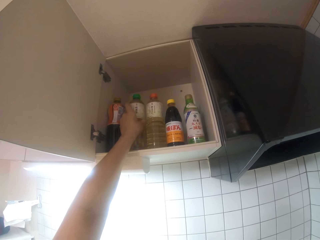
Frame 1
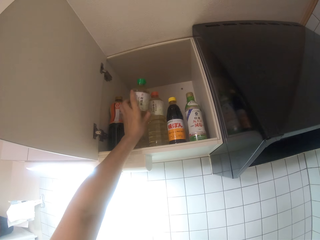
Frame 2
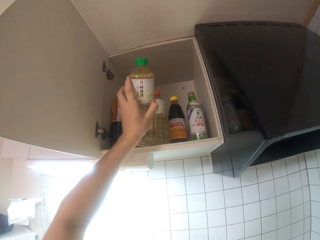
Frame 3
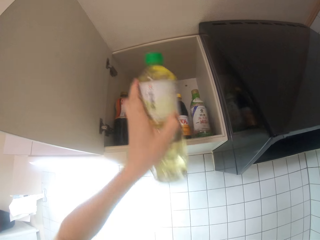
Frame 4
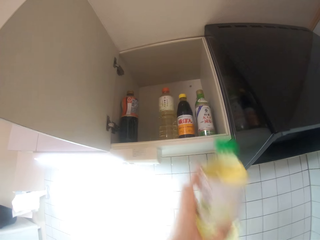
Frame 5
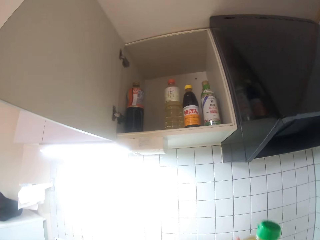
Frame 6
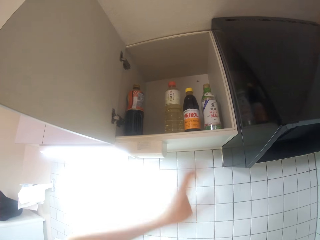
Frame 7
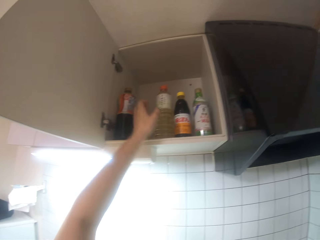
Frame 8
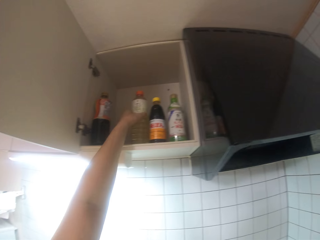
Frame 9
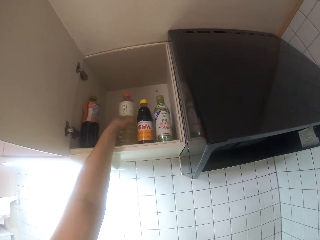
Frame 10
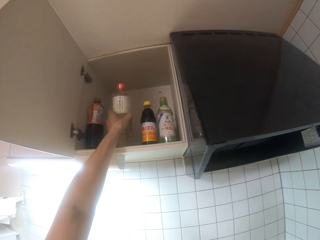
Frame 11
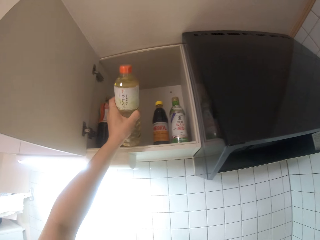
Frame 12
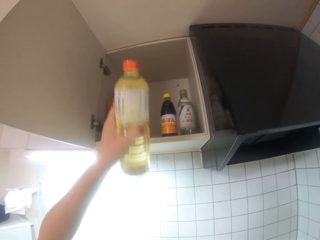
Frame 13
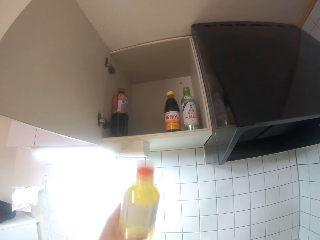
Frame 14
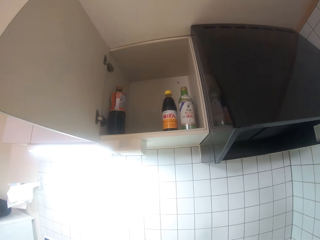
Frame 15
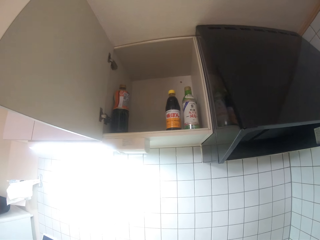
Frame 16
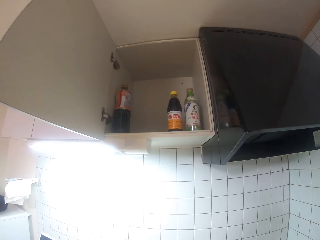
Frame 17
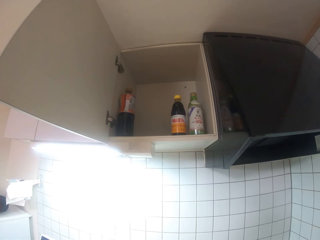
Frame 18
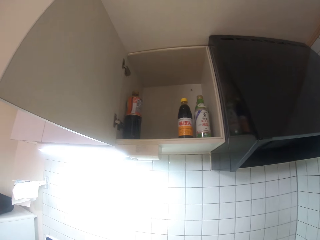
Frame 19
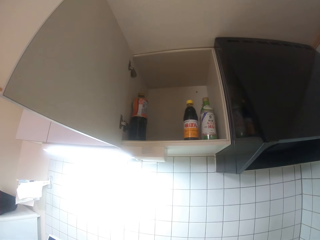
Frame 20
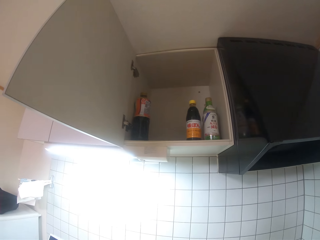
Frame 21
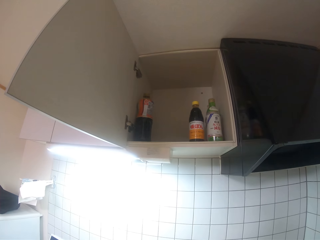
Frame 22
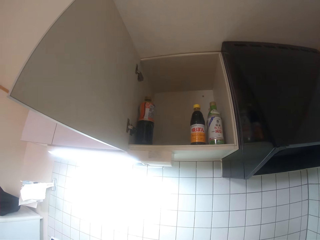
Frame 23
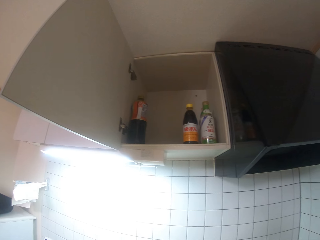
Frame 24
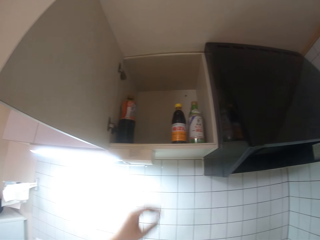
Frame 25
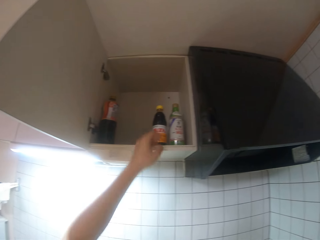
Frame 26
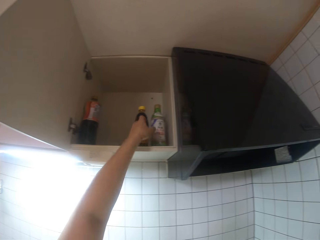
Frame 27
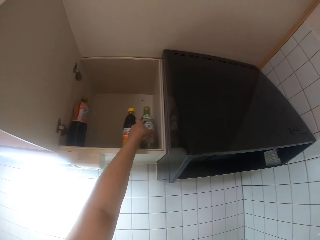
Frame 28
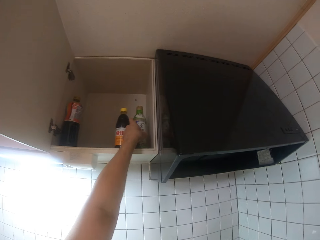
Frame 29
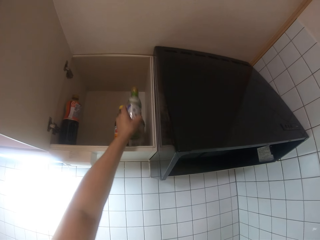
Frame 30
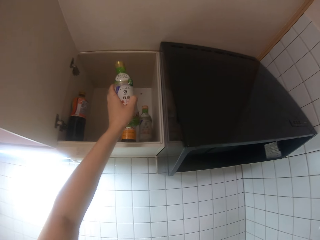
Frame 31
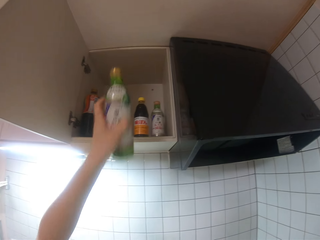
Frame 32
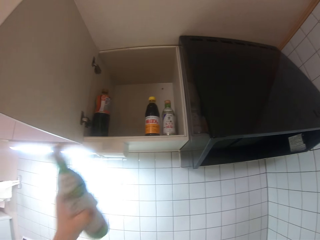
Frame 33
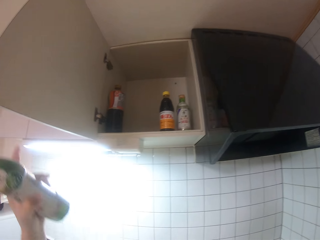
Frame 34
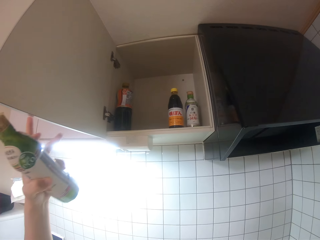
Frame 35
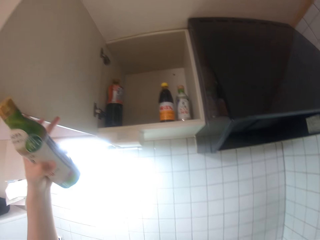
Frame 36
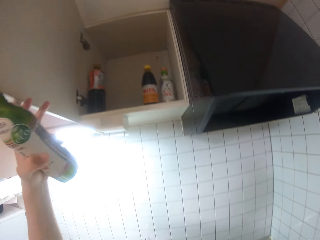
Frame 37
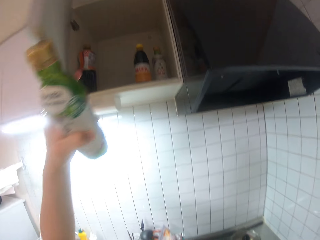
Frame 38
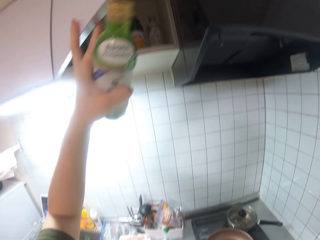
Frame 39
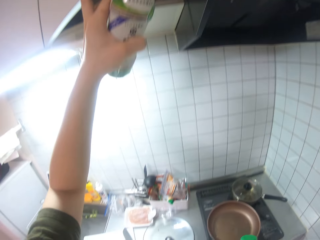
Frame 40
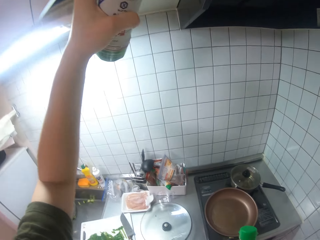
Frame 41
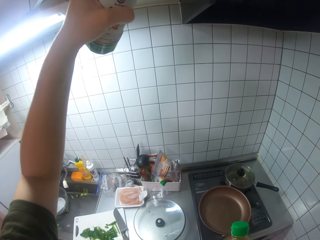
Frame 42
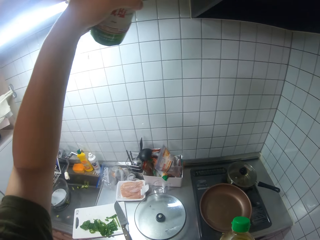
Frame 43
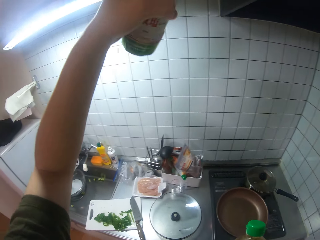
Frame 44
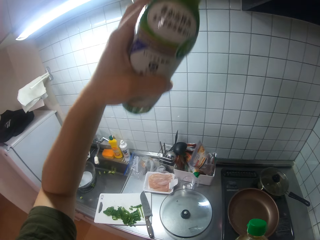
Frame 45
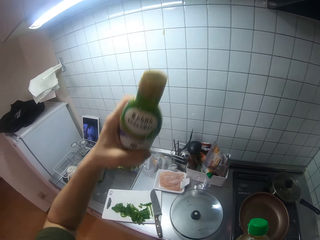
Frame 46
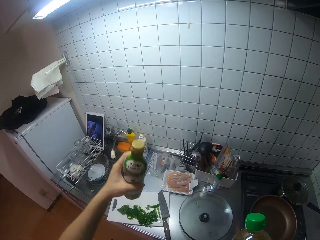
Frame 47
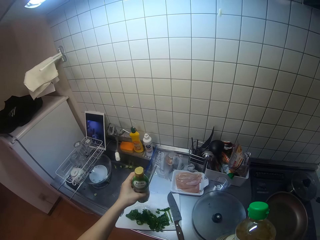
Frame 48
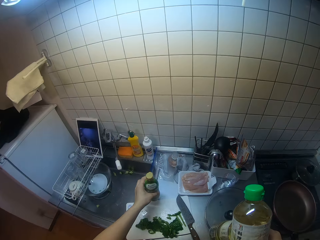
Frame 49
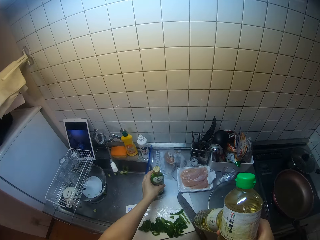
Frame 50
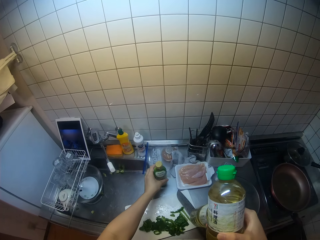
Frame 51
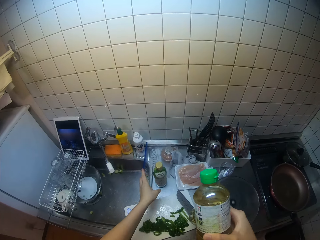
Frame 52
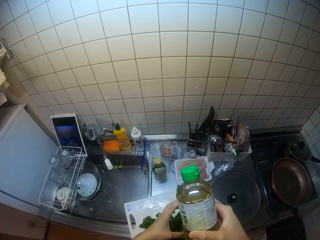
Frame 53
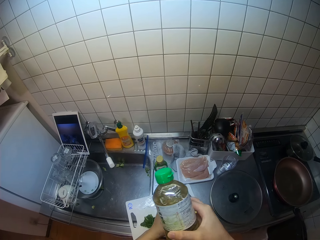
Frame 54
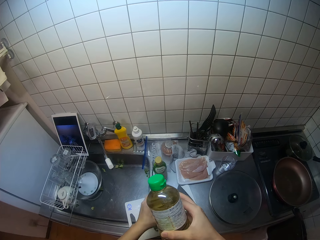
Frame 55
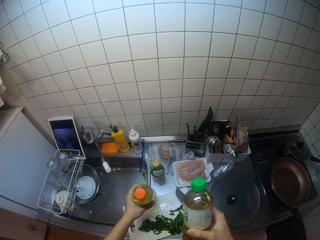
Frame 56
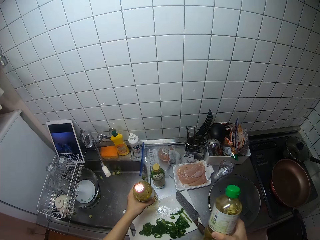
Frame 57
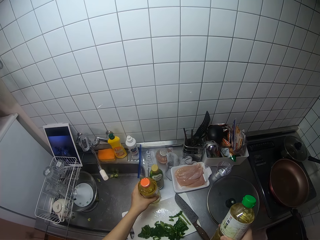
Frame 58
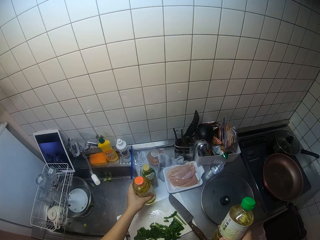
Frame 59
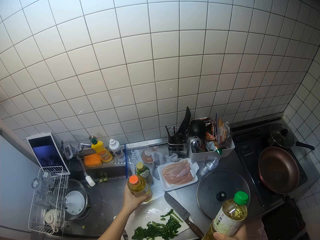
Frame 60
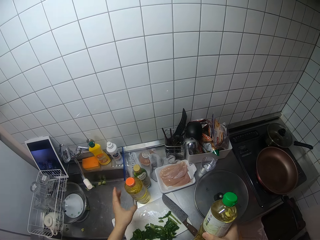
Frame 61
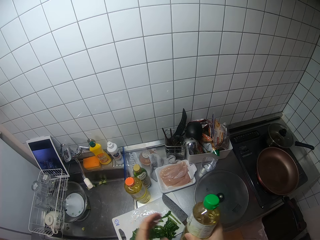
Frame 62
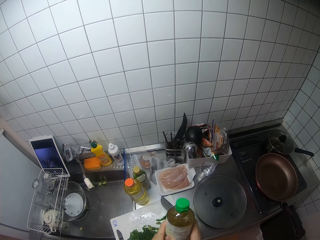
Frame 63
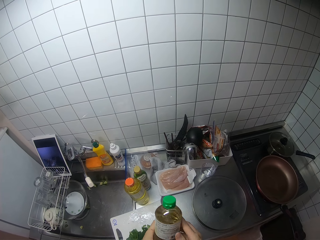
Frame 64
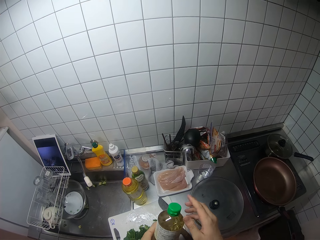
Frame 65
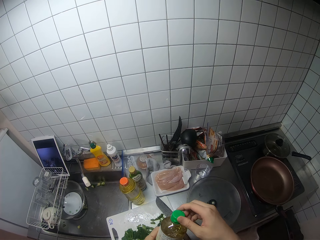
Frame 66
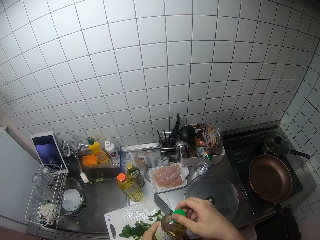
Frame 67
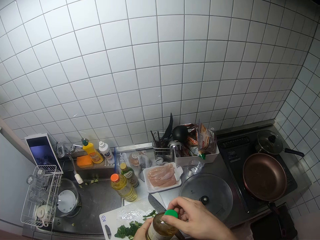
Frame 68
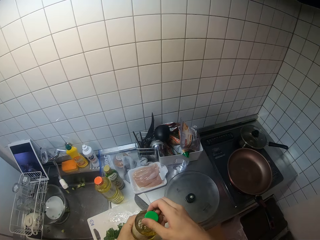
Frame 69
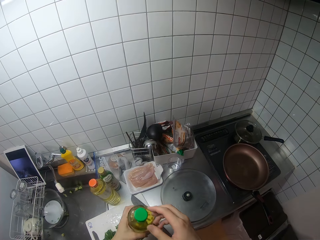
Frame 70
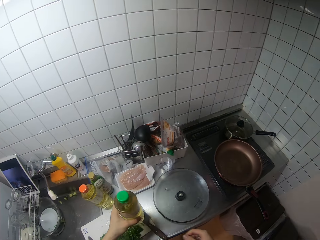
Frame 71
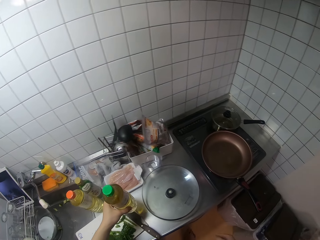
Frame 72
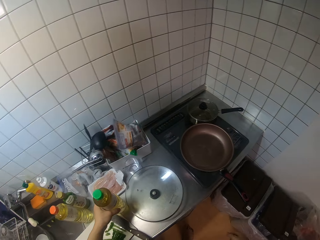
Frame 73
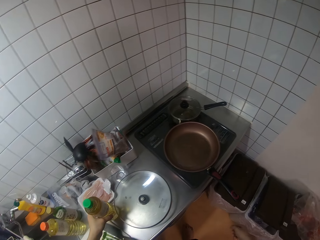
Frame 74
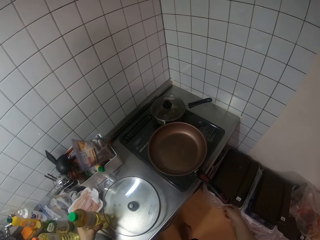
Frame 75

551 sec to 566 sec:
The camera wearer removes a bottle of oil from the cupboard with her left hand. She removes another bottle of oil from the cupboard with her left hand. She takes another bottle of oil from the cupboard with her left hand. She closes the cupboard with her left hand. She drops a bottle on the sink with her left hand. She passes the bottle in her right hand to her left hand. She drops another bottle on the sink with her left hand. She passes the bottle on her right to her left hand.

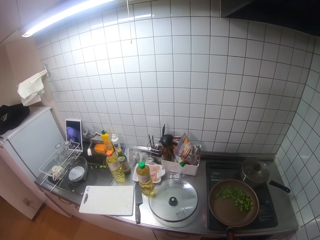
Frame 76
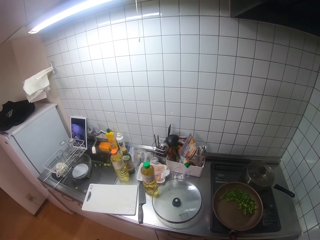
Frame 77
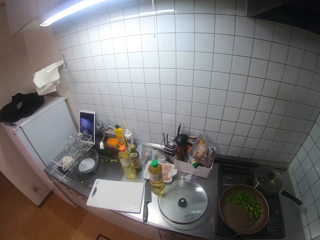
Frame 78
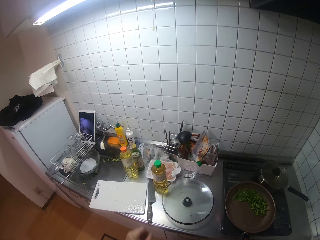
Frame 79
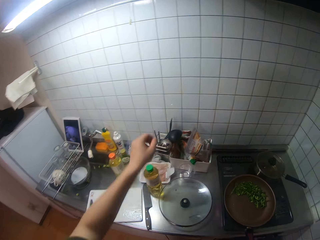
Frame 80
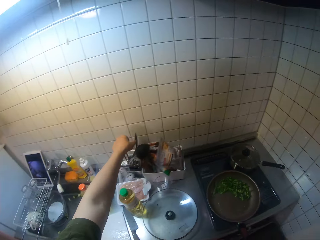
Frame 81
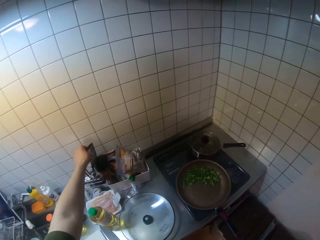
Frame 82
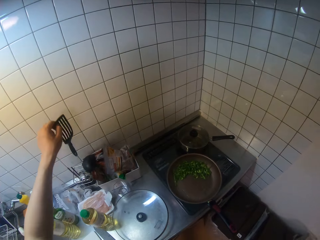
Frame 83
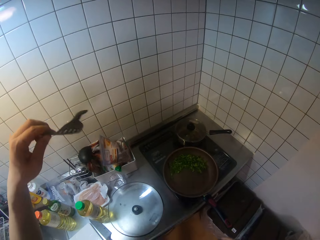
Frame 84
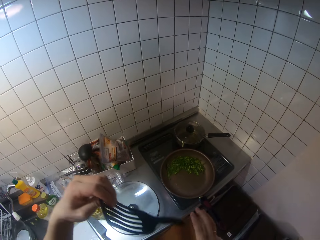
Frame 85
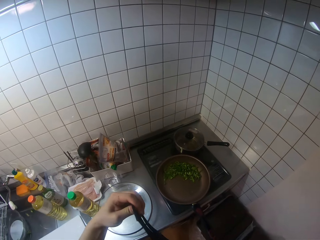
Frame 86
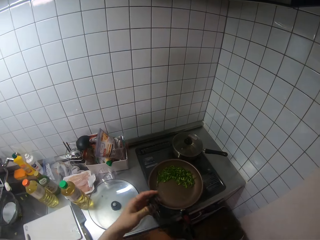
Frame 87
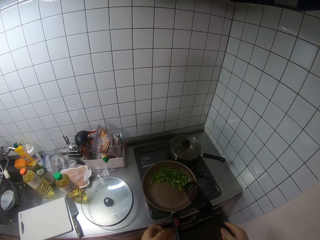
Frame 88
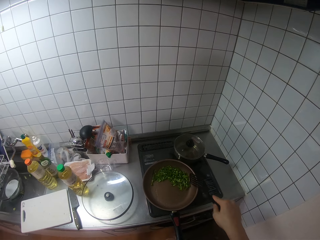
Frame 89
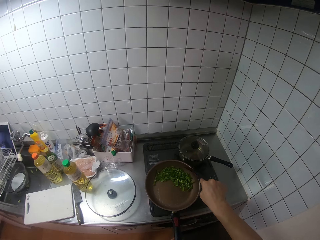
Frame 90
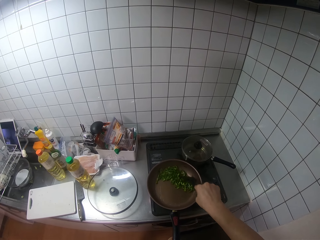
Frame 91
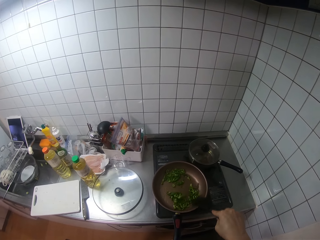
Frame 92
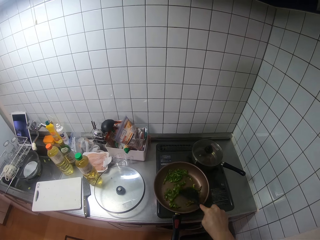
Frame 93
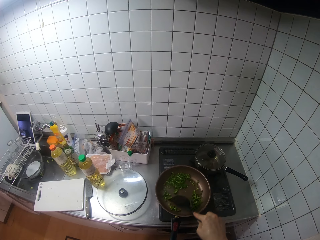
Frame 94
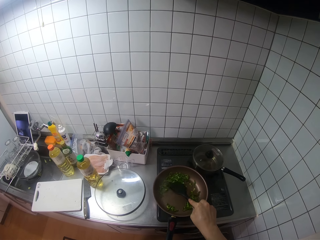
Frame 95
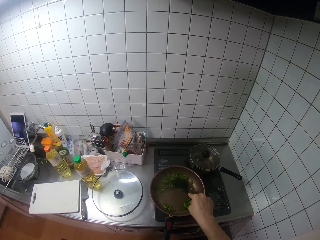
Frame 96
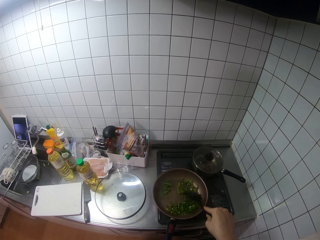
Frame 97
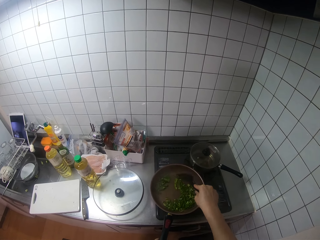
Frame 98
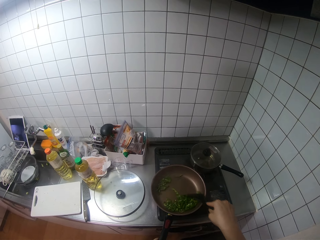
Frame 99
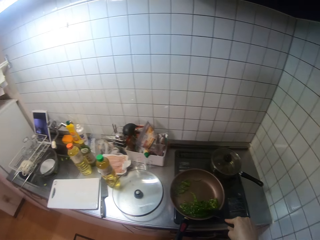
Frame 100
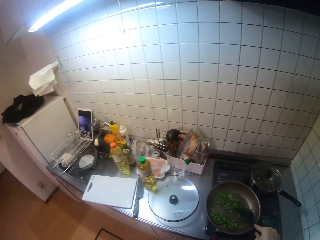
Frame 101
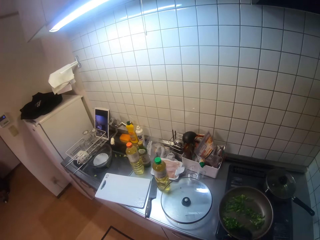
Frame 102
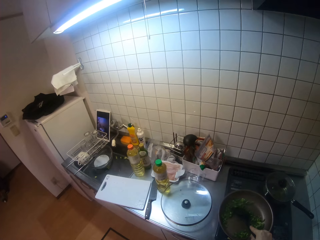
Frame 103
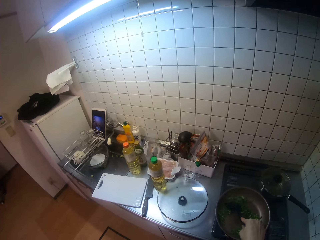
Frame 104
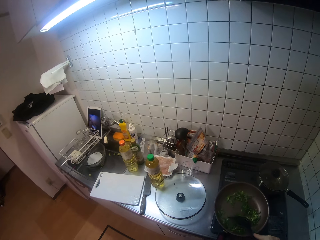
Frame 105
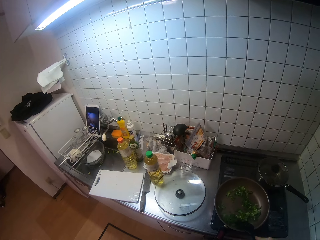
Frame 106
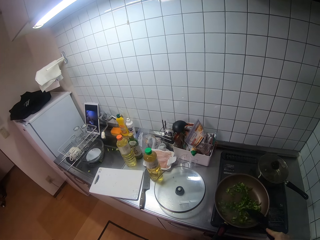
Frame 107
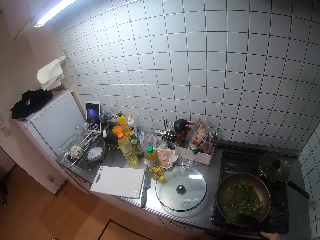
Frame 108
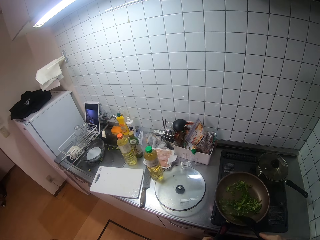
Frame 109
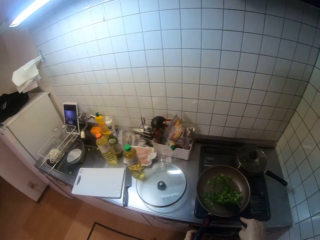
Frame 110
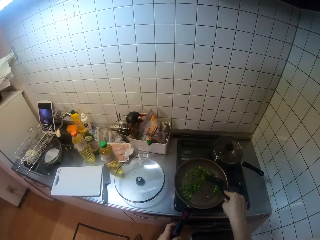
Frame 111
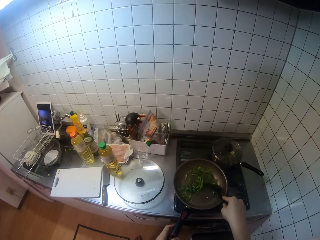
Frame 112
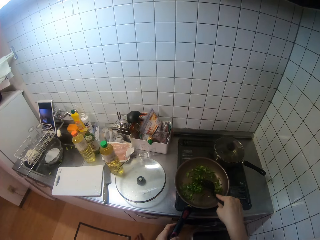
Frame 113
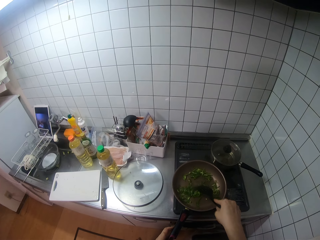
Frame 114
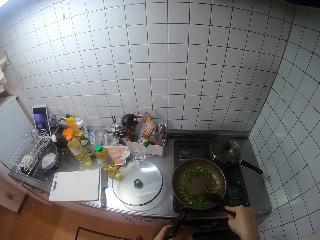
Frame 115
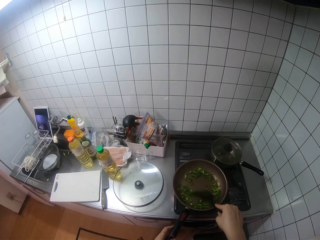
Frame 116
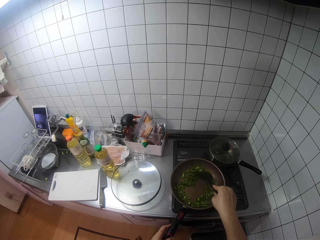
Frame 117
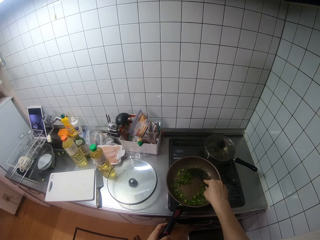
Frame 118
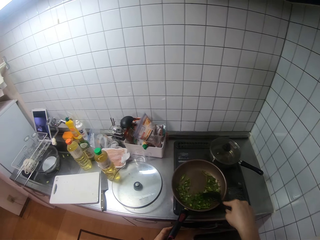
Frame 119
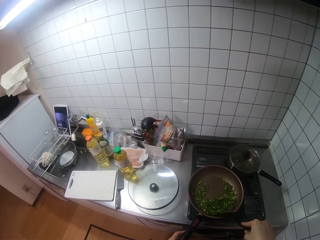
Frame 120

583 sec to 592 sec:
The camera wearer drops the fry pan on the cooker with her right hand. She takes a spatula from a shelf with her left hand. She passes the spatula from her left hand to her right hand. She stirs the vegetables in the fry pan with the spatula in her right hand.
